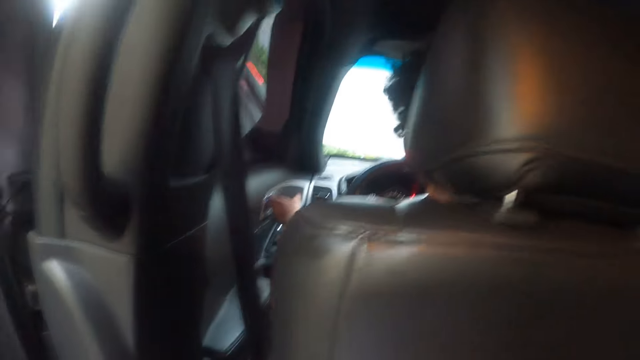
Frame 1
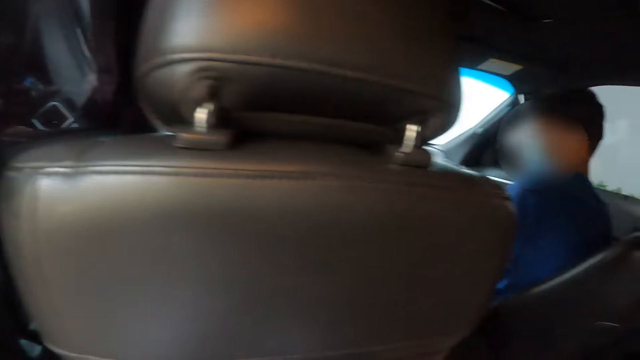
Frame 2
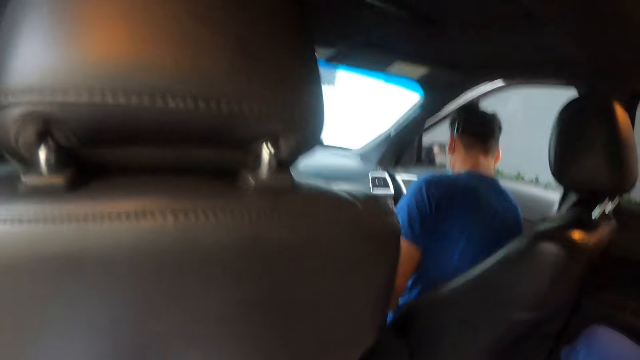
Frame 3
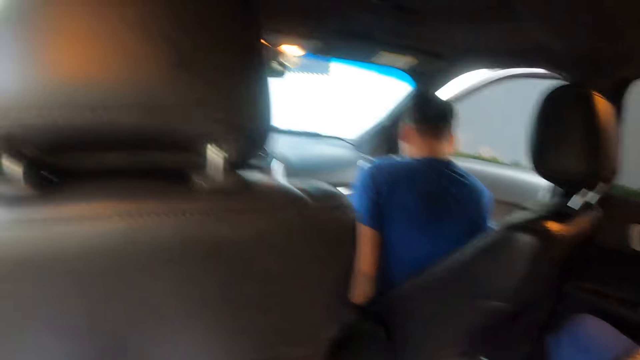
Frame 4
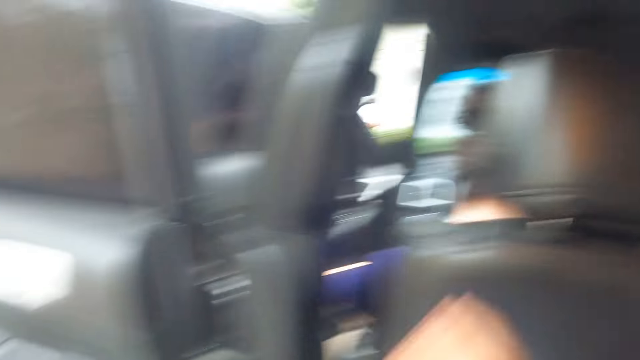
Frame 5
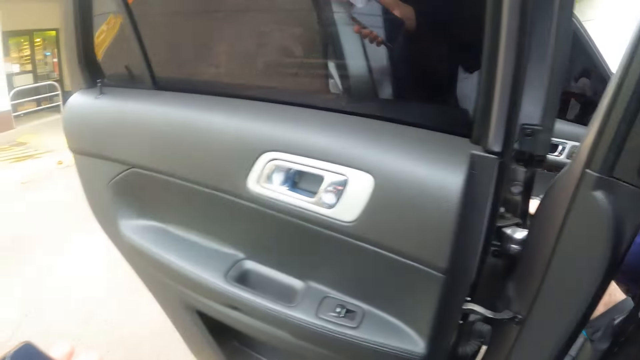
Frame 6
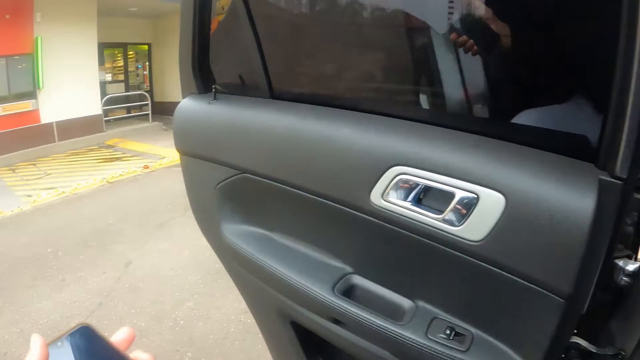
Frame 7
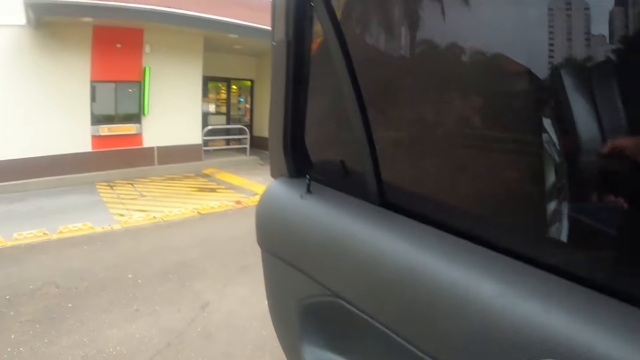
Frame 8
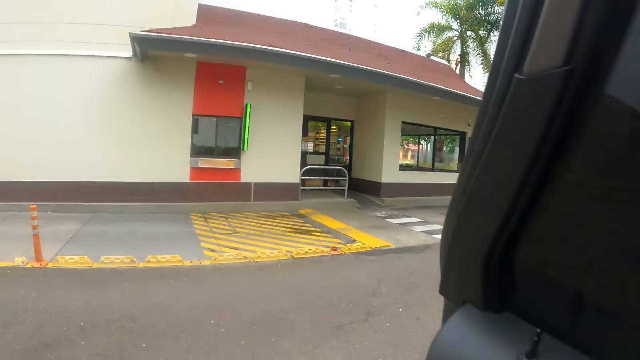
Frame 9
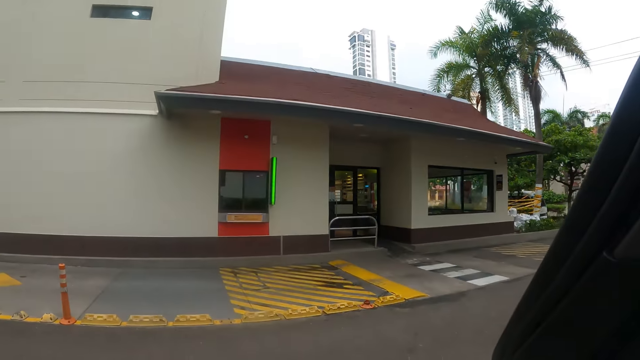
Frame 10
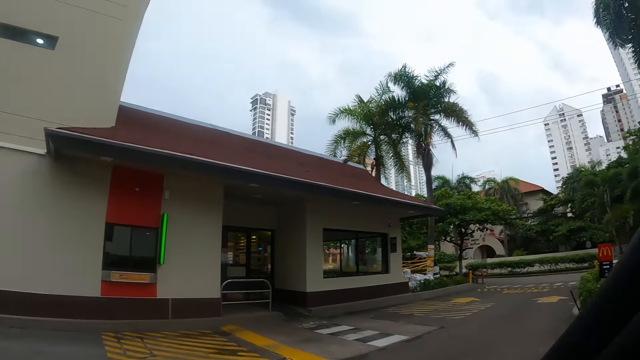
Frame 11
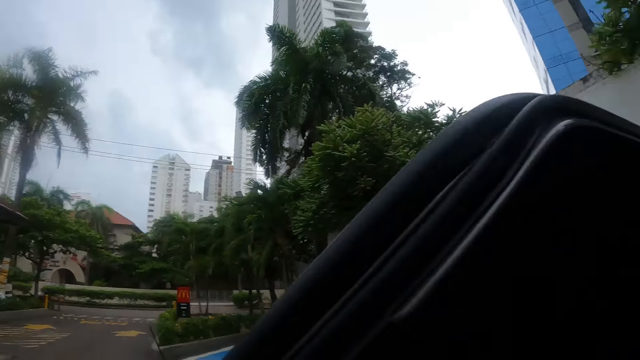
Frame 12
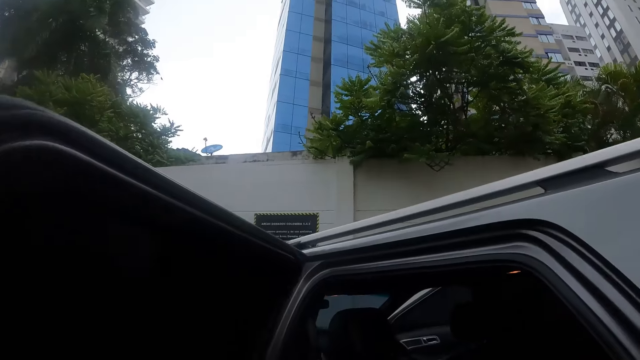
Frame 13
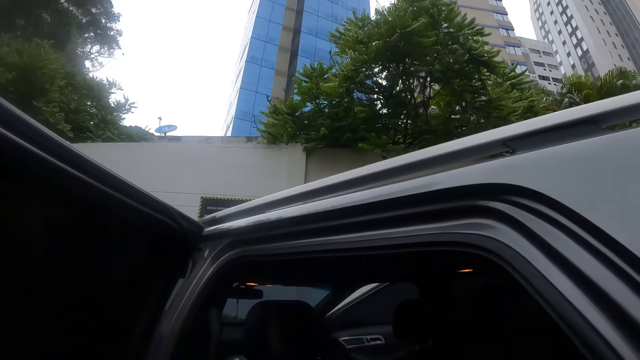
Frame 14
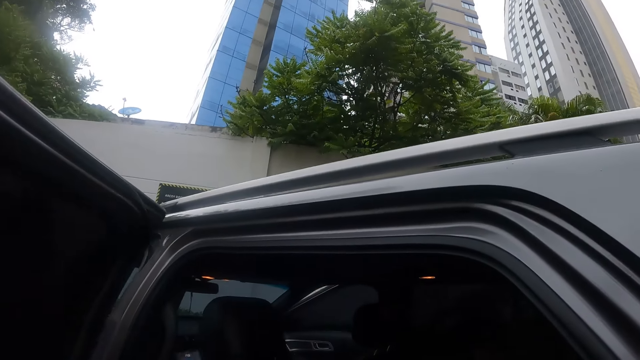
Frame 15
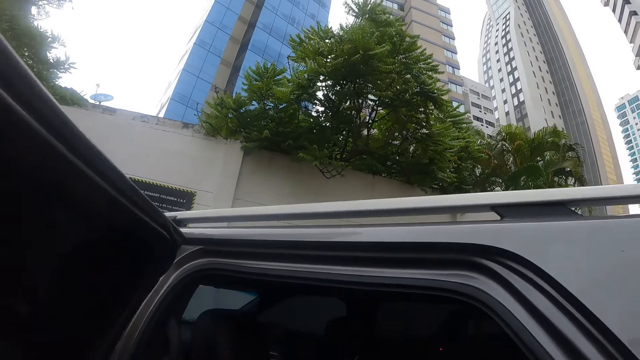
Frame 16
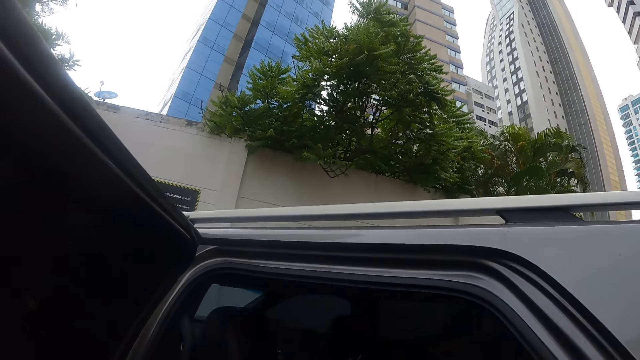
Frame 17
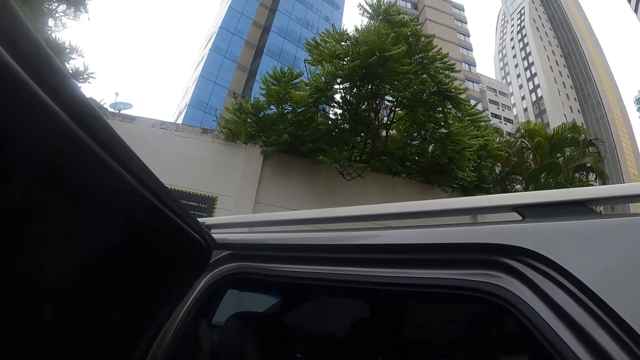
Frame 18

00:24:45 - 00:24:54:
The camera wearer opens the car door. A driver pulls a handle of the car door. A man opens the door of the car. The camera wearer steps out of the car. They turn around and look into the car.

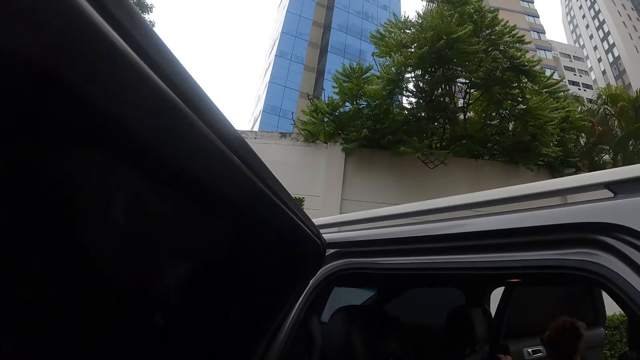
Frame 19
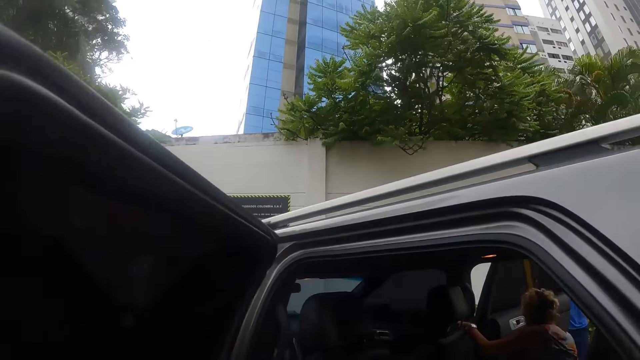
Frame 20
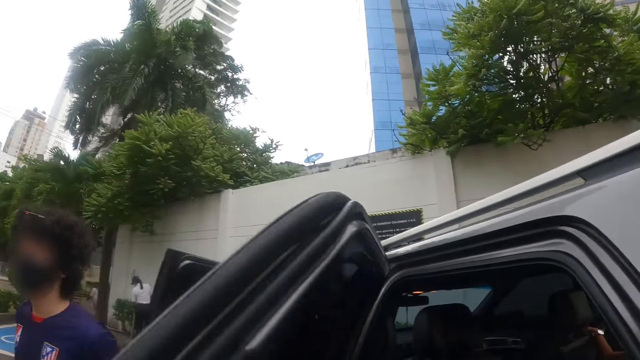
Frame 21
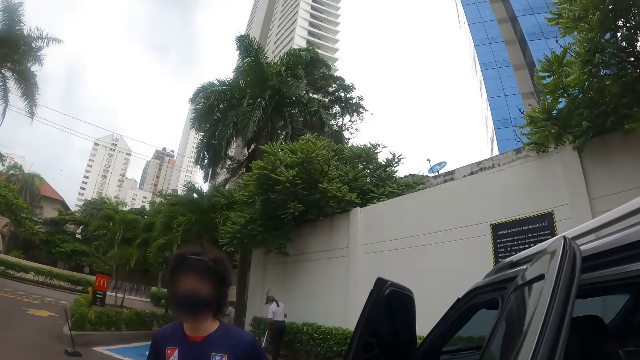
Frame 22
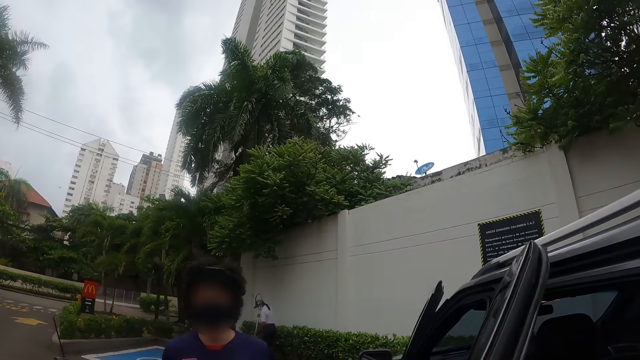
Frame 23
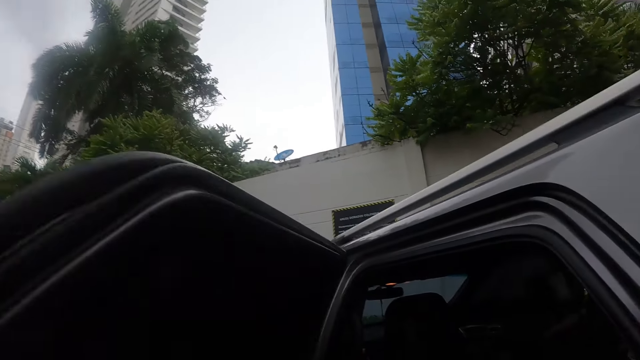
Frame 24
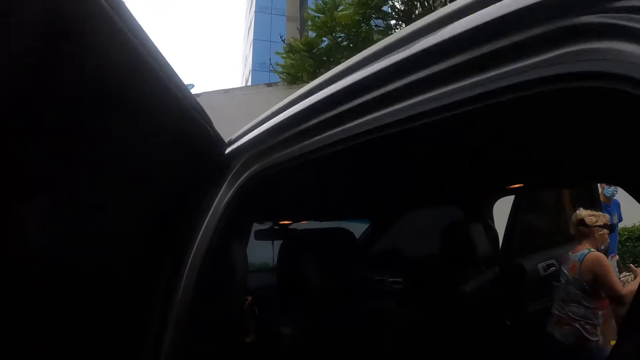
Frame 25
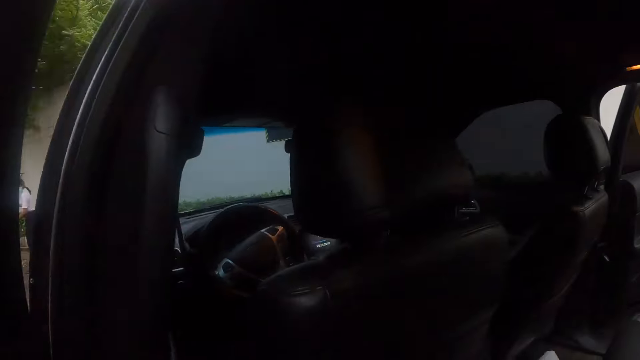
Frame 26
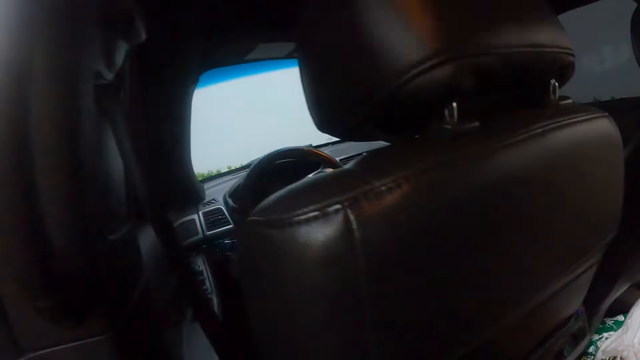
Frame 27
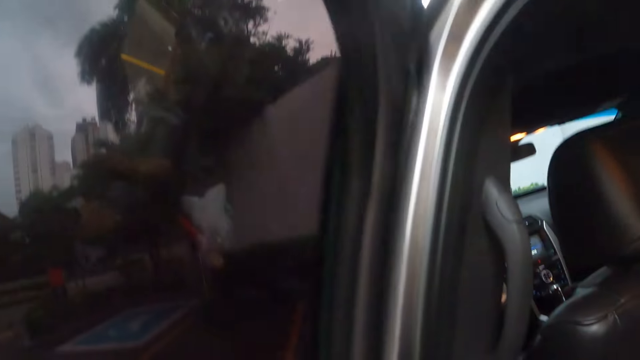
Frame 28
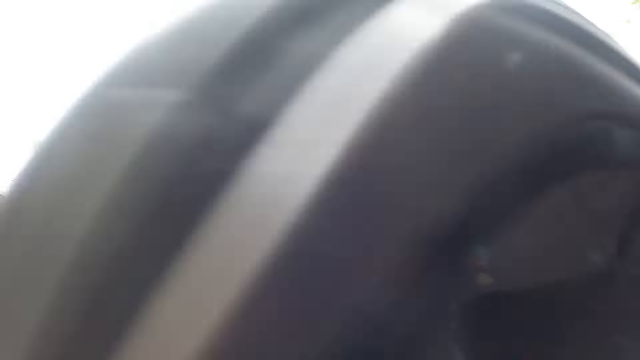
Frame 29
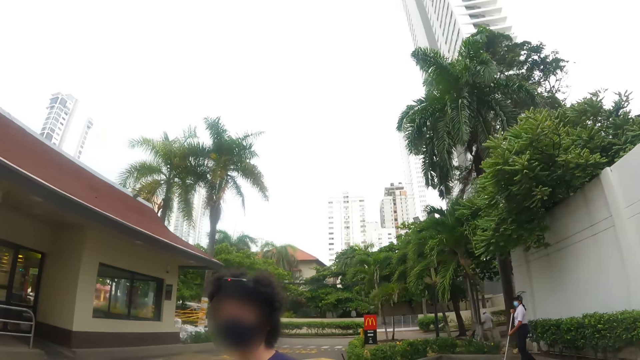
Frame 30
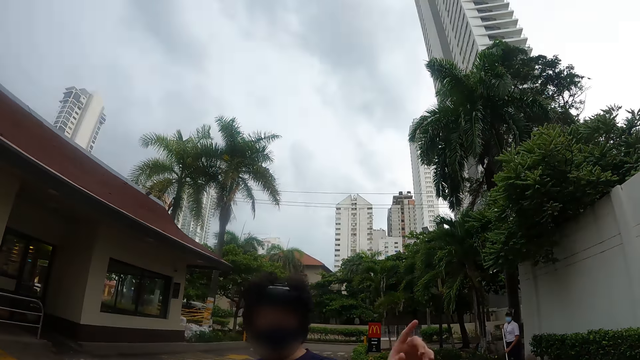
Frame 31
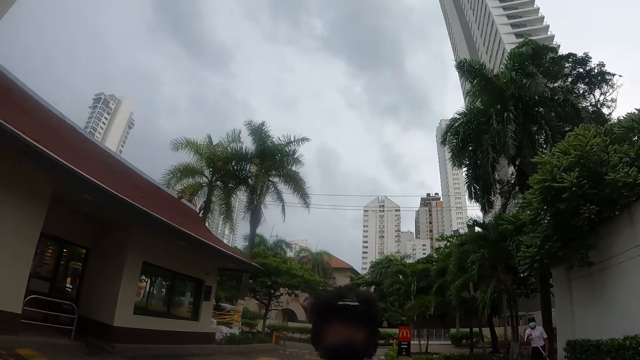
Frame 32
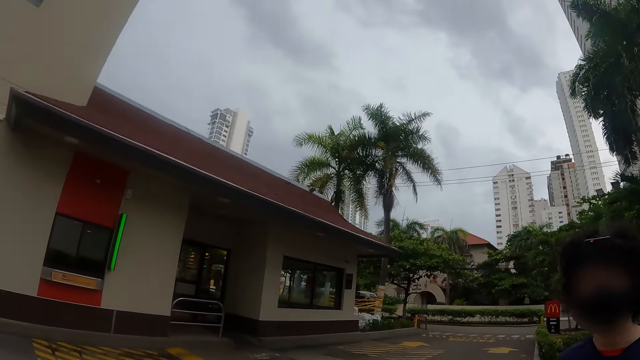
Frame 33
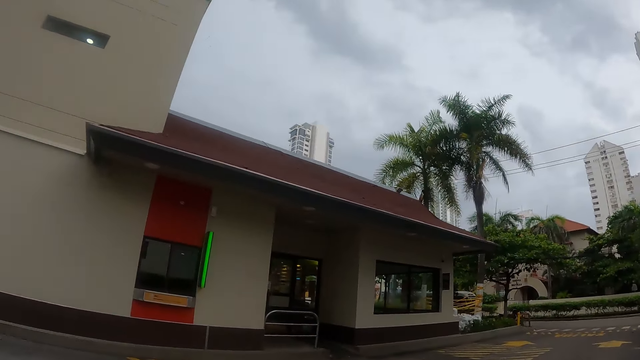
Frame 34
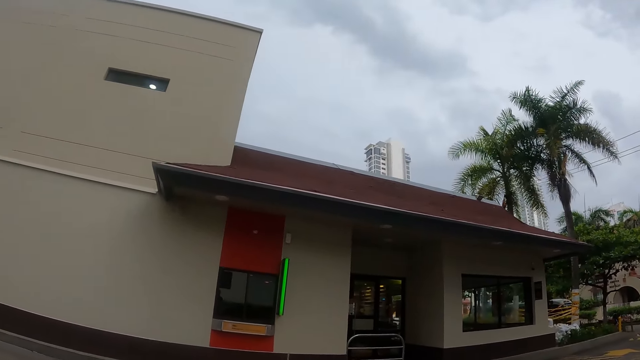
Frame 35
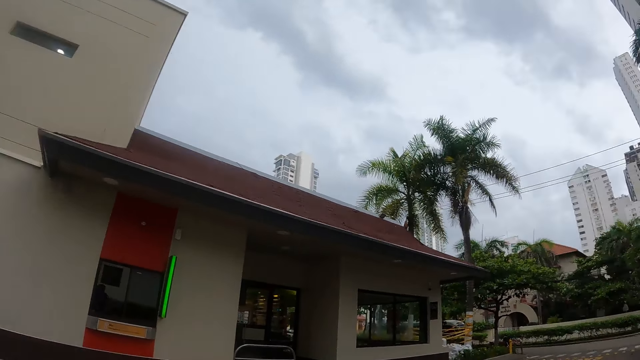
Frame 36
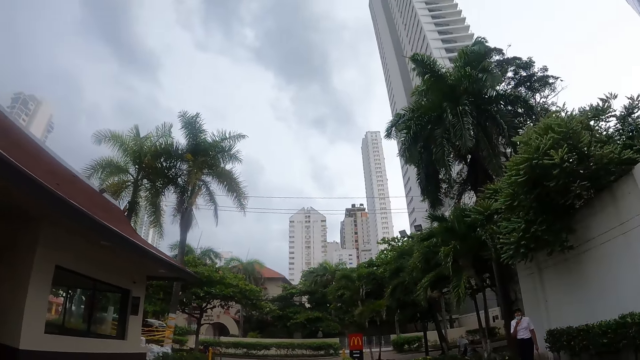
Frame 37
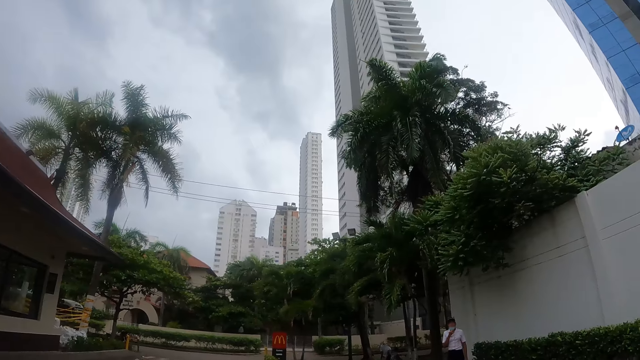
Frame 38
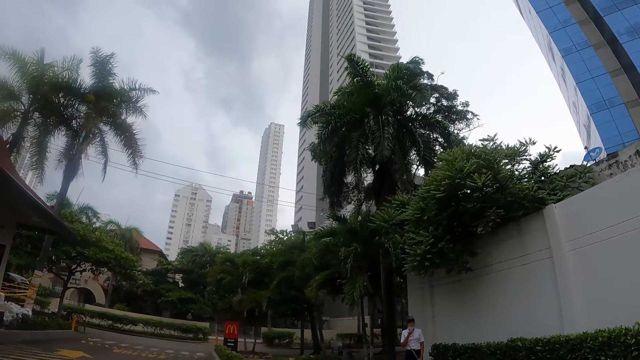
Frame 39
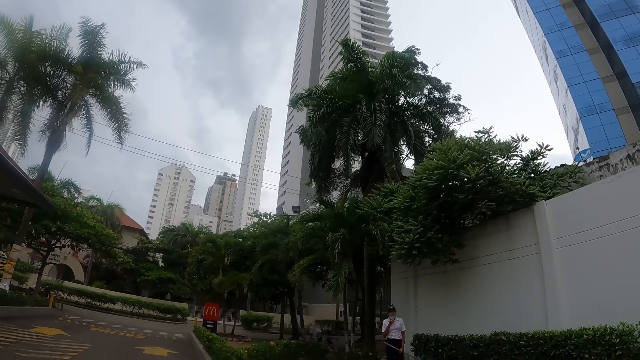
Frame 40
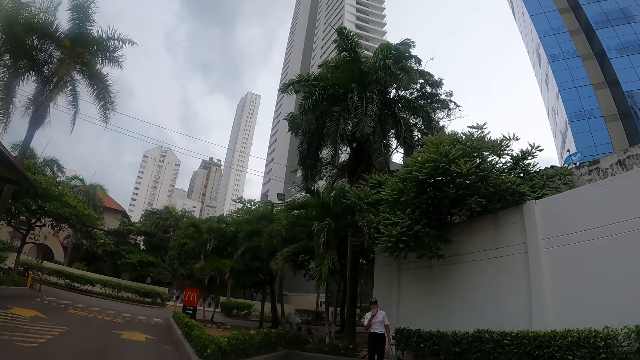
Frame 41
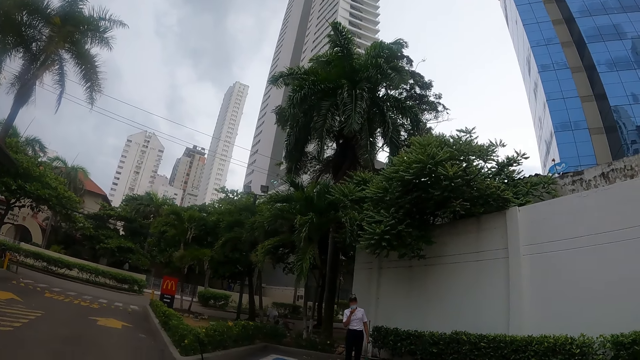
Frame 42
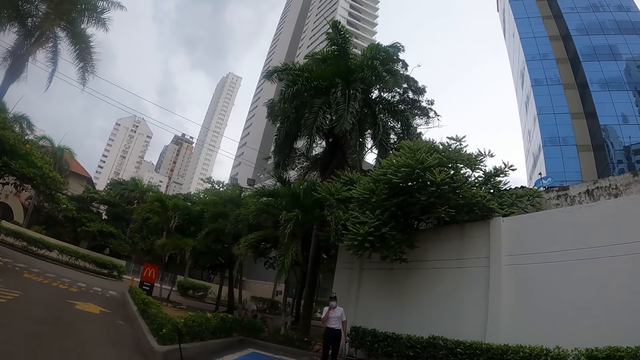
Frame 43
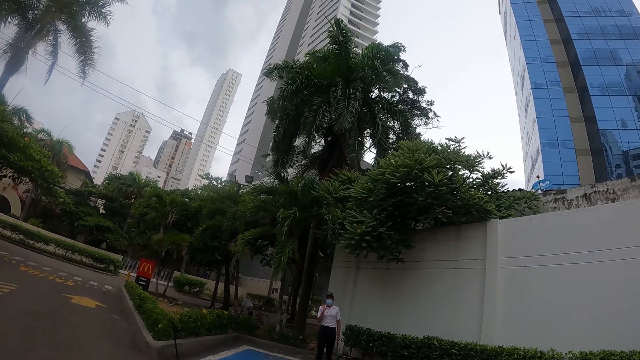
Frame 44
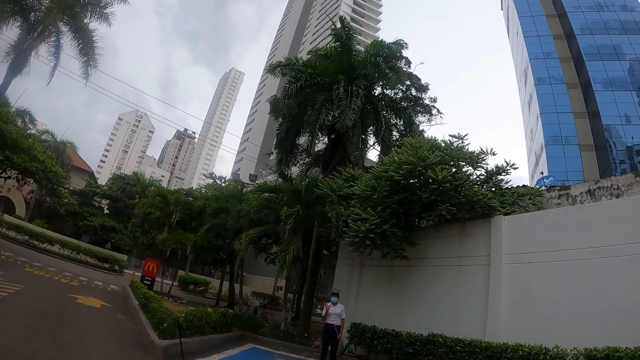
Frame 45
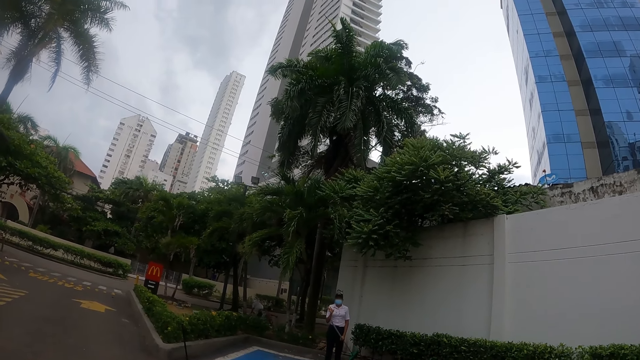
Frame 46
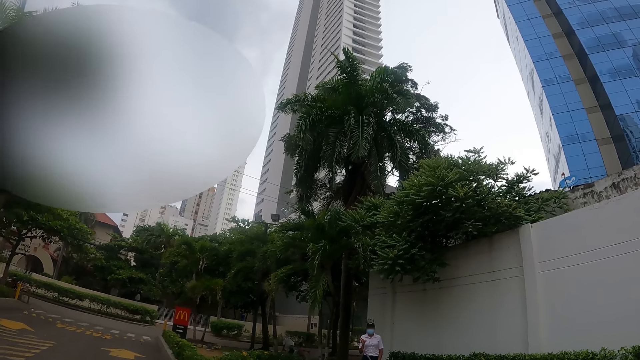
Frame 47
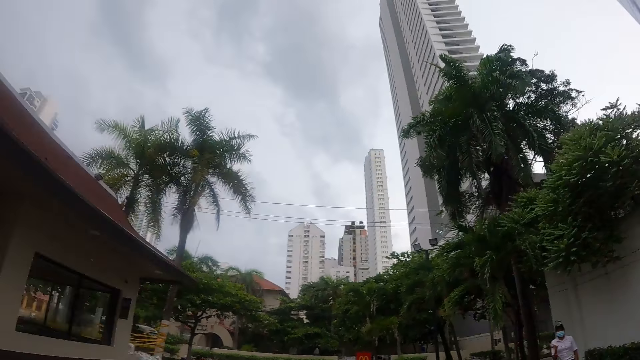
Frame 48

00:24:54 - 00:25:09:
The camera wearer closes the car door. A driver closes the car door. The camera wearer opens the car door. They look into the car. They get out of the car. They close the car door. They look around.
